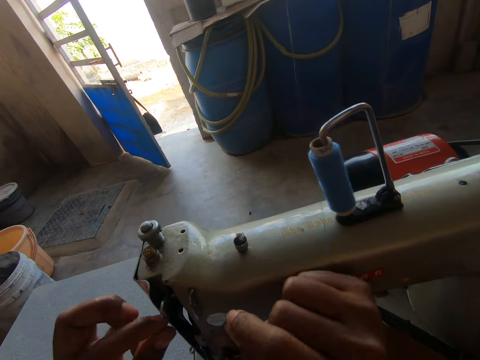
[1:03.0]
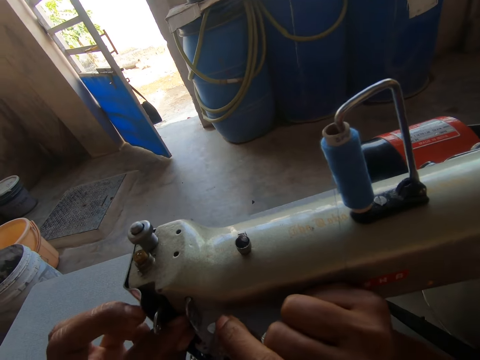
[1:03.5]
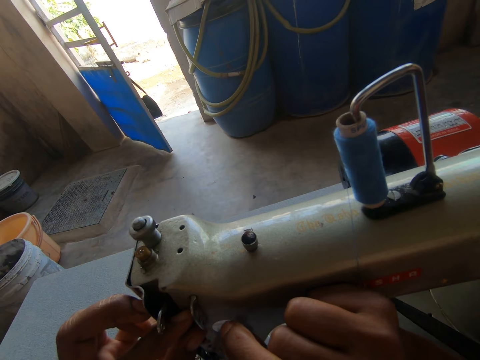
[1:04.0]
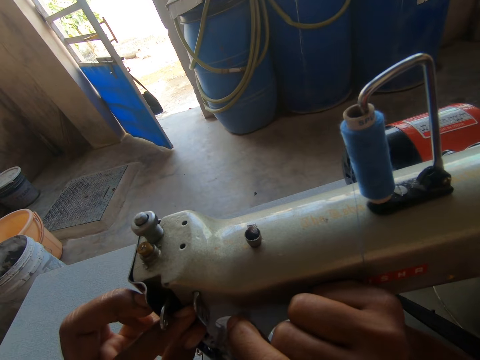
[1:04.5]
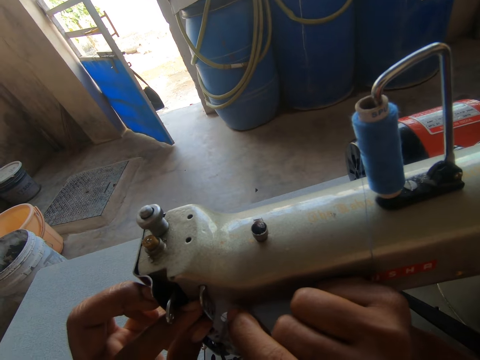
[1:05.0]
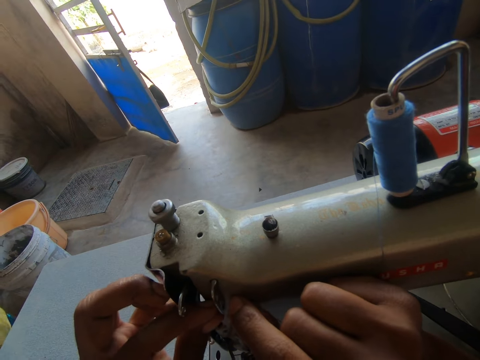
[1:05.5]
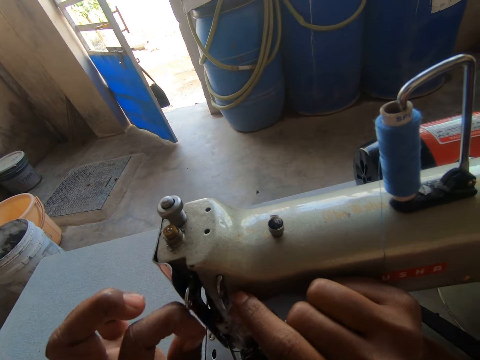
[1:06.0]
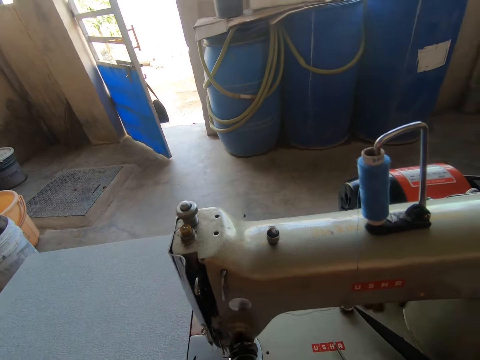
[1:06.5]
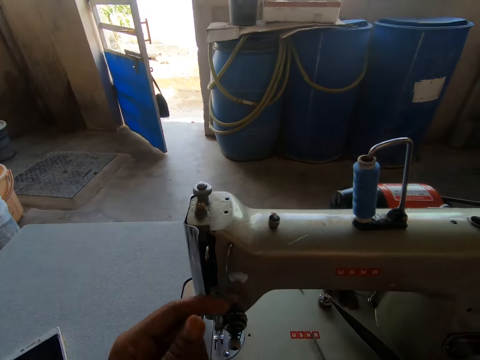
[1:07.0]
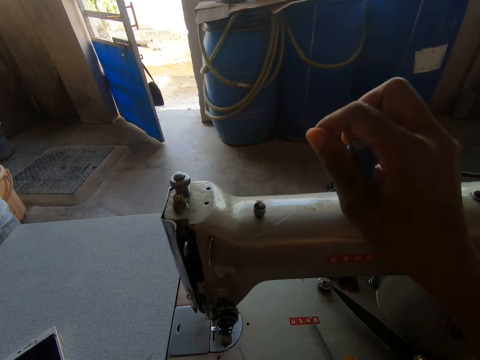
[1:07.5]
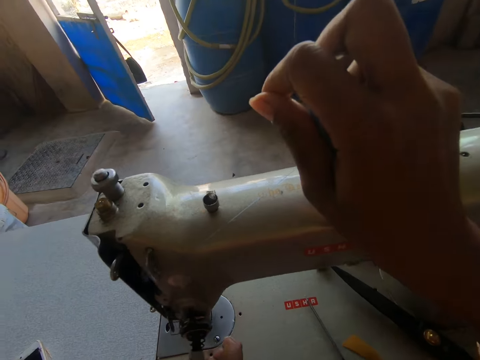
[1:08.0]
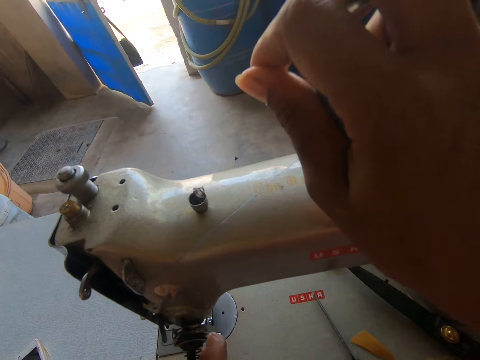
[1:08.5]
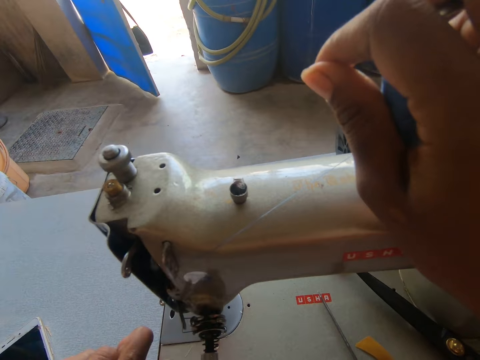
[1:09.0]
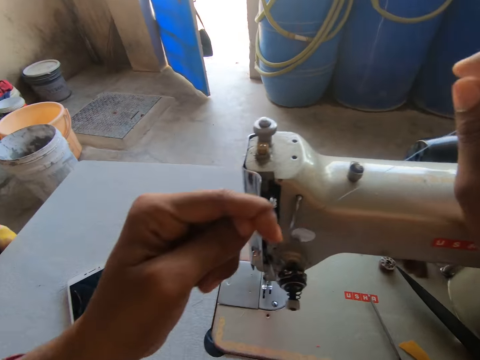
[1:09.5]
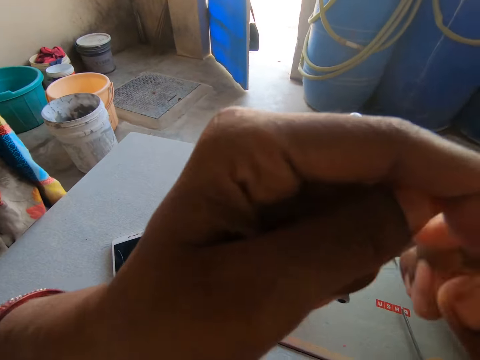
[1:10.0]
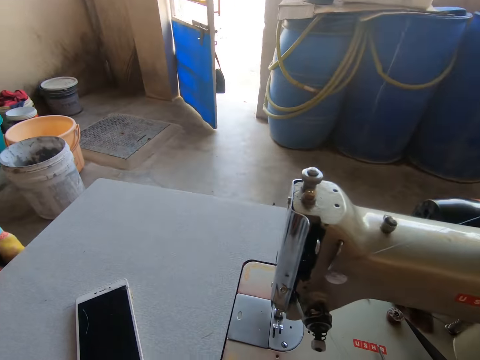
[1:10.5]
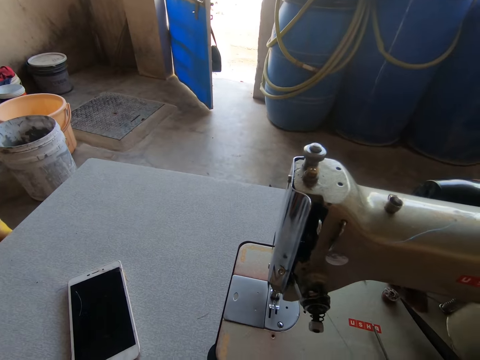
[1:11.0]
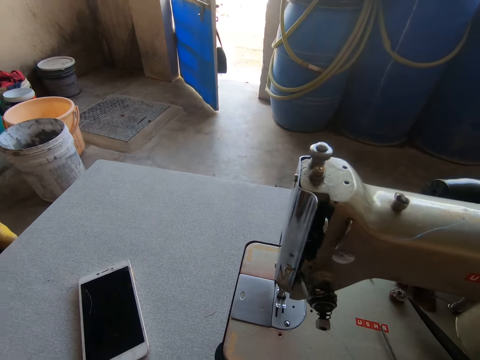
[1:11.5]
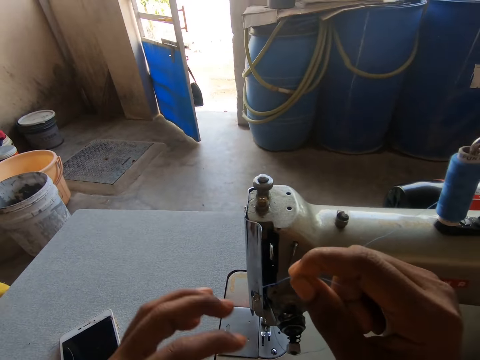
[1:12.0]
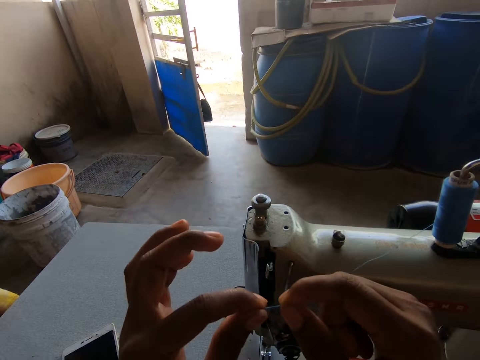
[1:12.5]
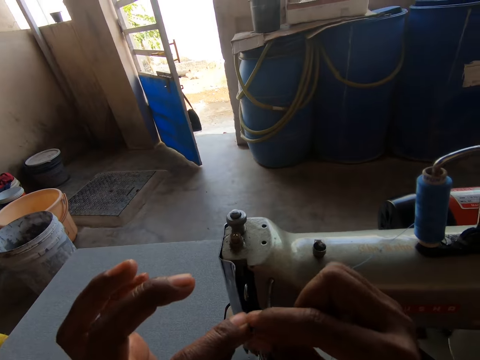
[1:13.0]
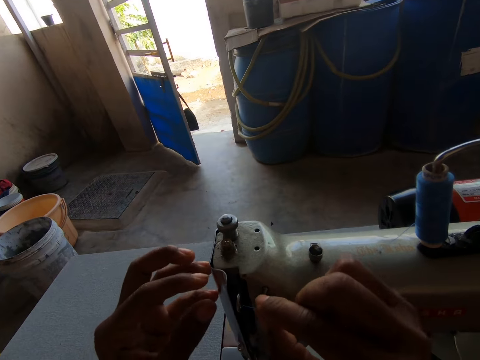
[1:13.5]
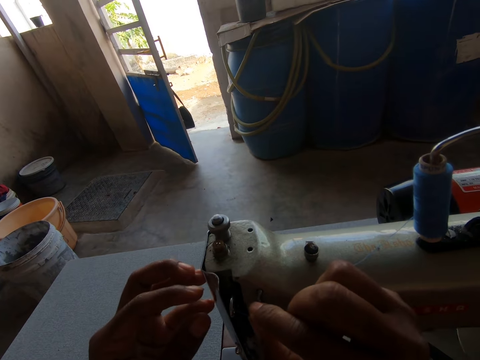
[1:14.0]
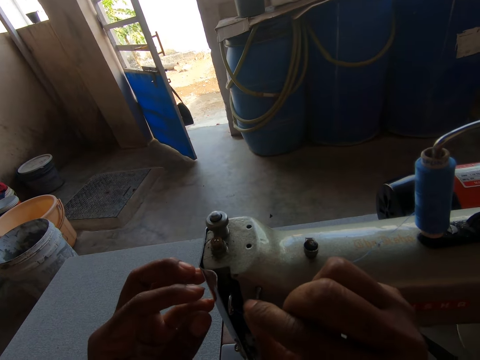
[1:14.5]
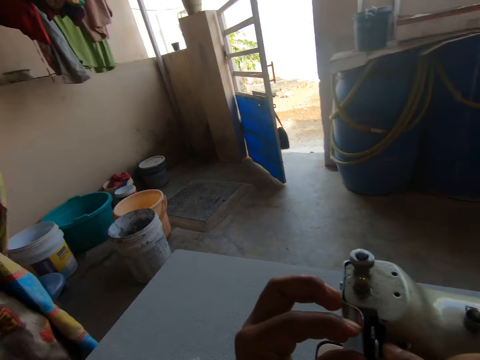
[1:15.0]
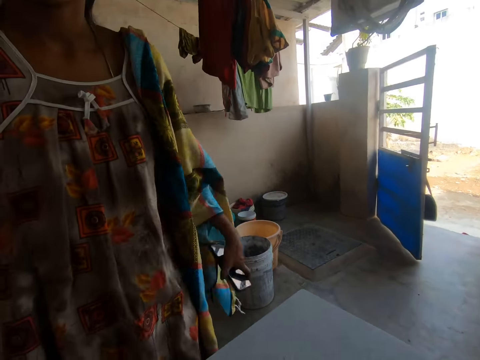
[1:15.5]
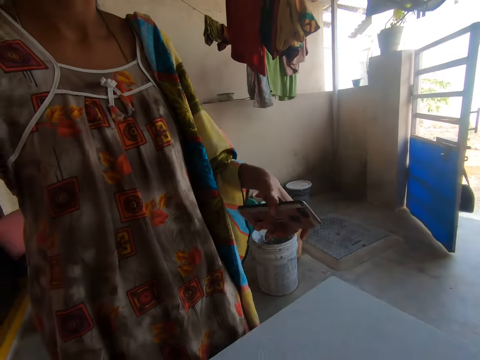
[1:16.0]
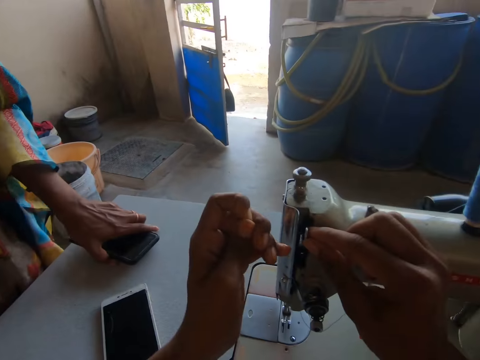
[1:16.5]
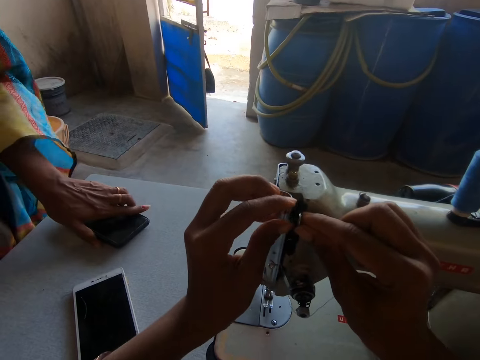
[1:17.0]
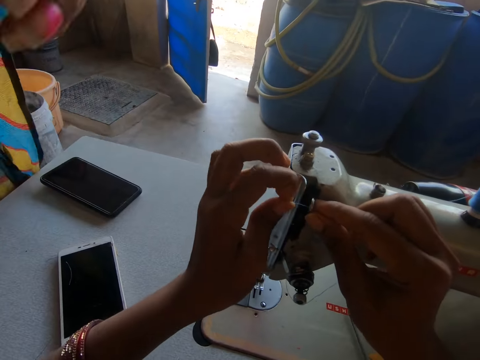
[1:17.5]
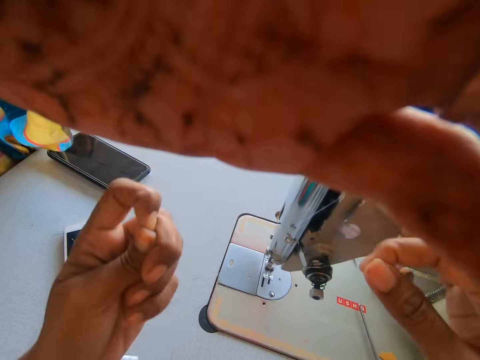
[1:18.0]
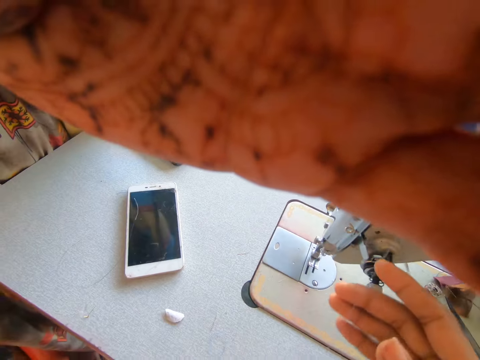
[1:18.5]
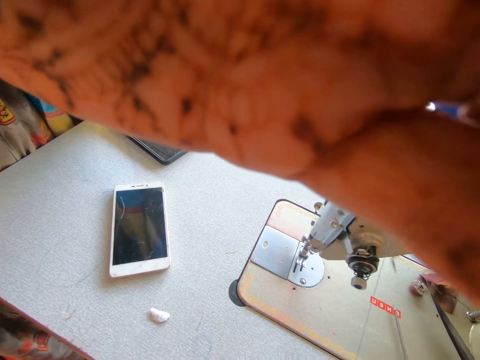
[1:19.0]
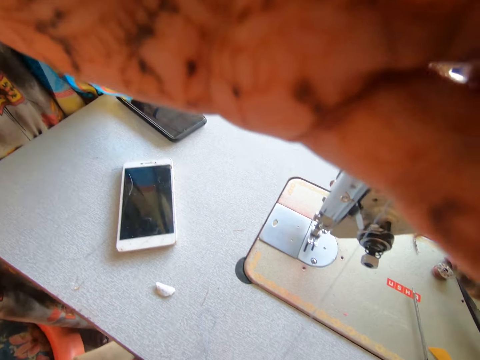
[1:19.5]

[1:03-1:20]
The camera wearer puts the thread into the thread take-up. They pull the thread. They hold the thread. They hold the spool pin. They pull the thread. They look around a room. They hold the thread. They put the thread into the thread take-up. They hold the thread. They look around the room. A man puts a phone on the sewing machine. The camera wearer pulls the thread. The man adjusts the camera. The man holds the camera.

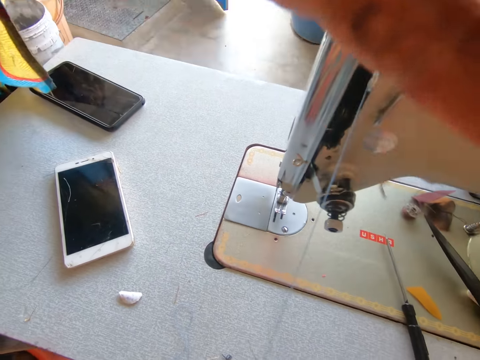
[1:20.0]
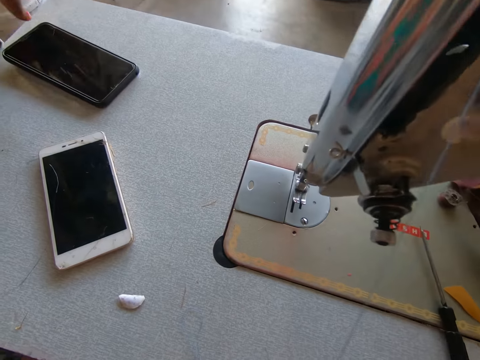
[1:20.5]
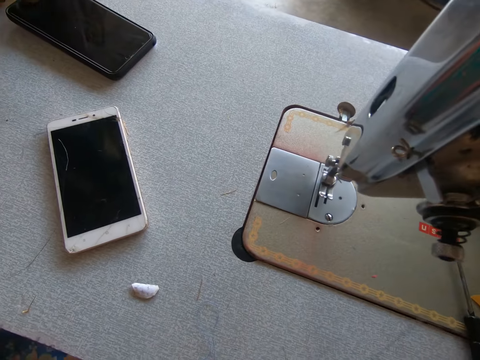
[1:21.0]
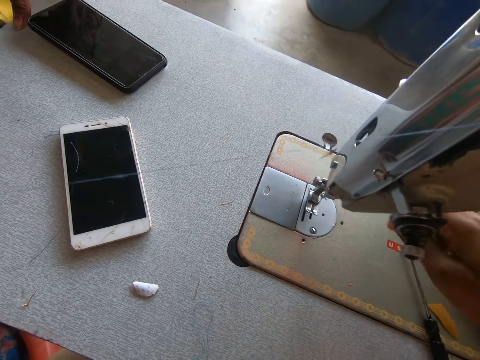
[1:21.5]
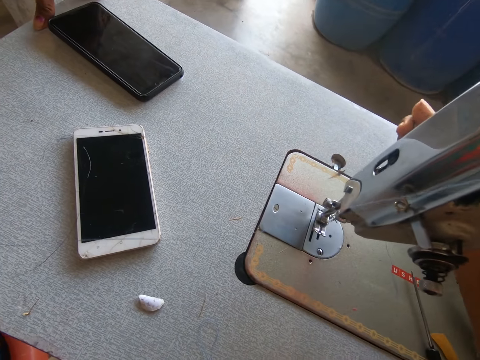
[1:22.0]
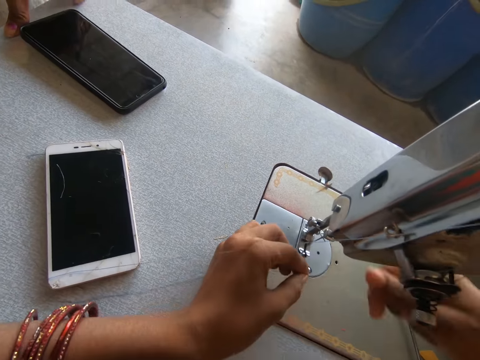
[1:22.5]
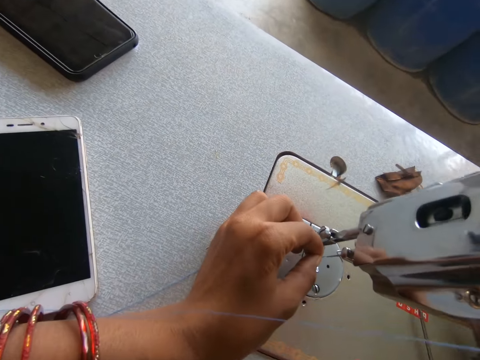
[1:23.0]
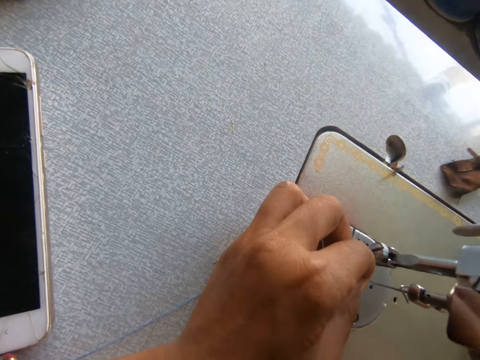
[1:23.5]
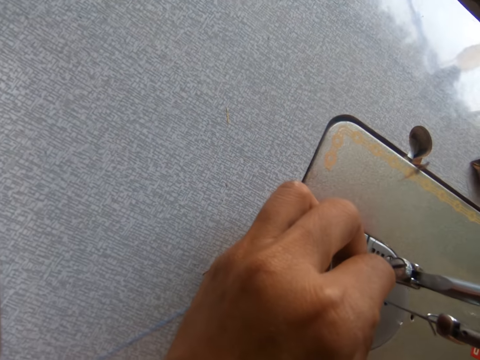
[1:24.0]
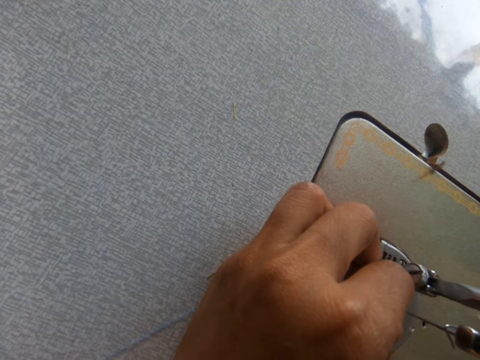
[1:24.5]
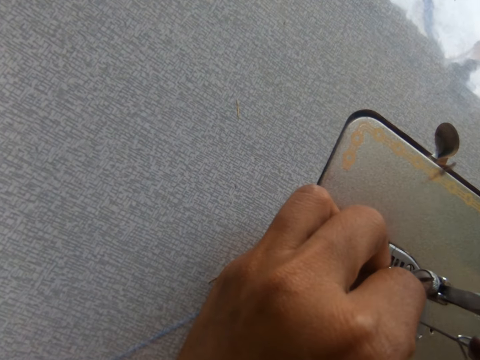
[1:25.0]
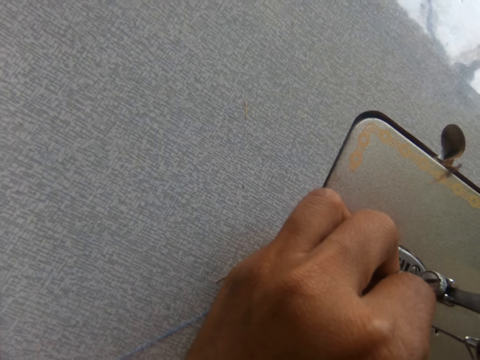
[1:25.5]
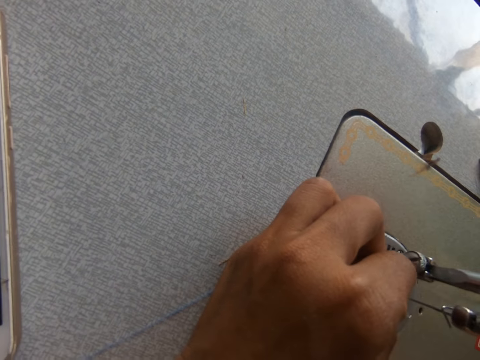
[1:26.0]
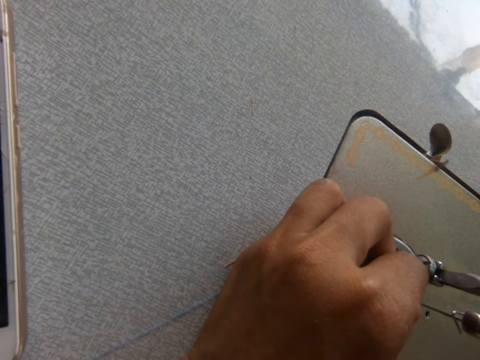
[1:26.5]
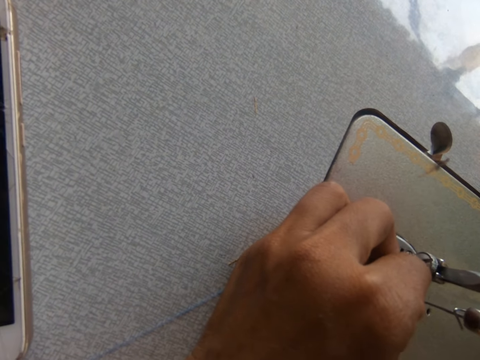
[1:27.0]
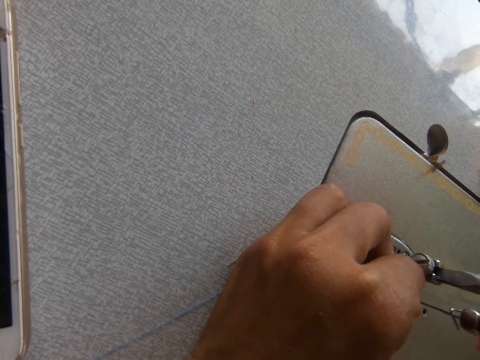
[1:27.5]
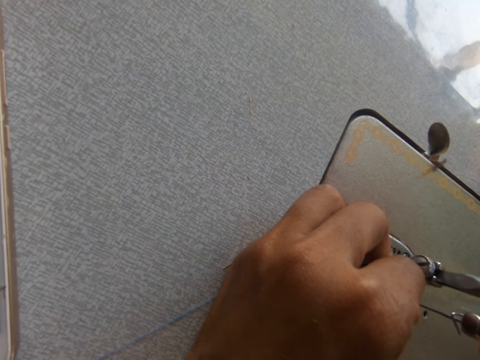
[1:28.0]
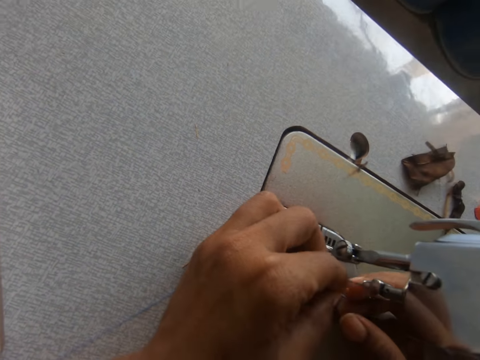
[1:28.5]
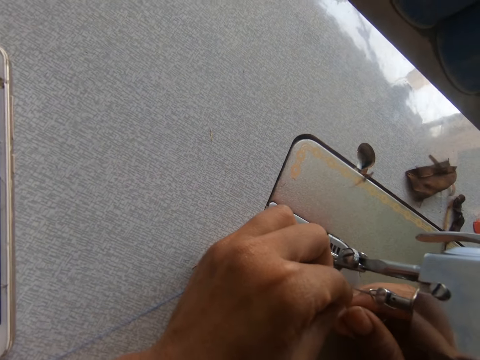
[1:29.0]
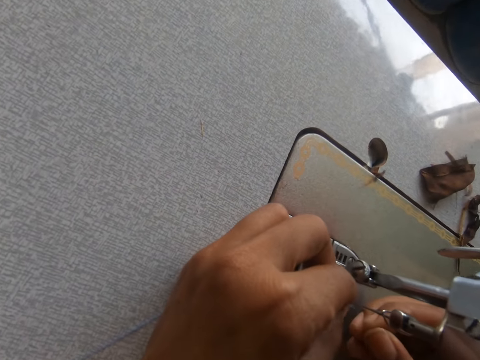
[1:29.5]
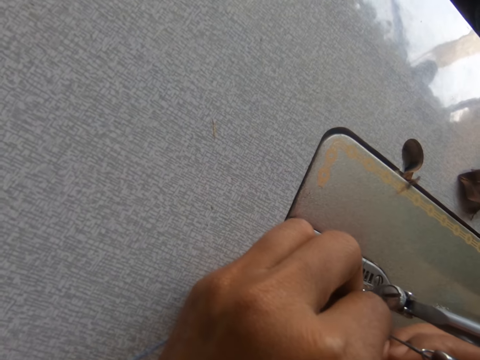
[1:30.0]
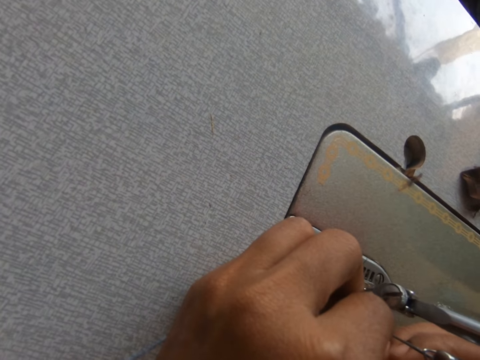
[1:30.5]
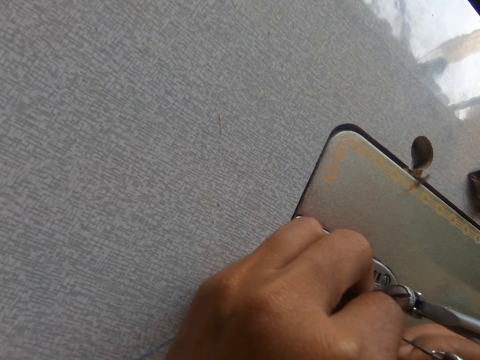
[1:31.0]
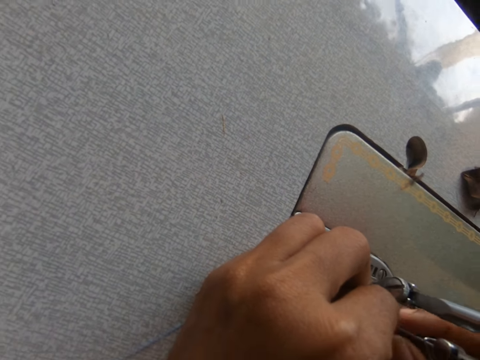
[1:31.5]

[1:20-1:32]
A person removes a hand from the camera. The camera wearer pulls the thread. They hold the presser bar lifter. They move the presser bar lifter down. They fix the thread into the needle. They hold the thread with the right hand. They put the thread in the needle again.
